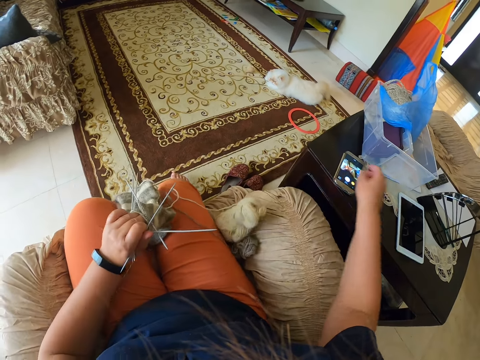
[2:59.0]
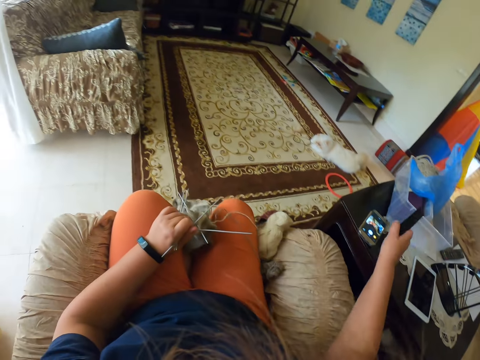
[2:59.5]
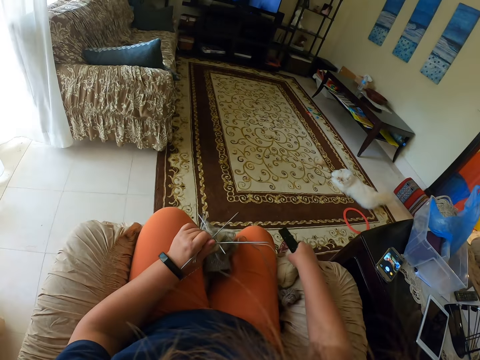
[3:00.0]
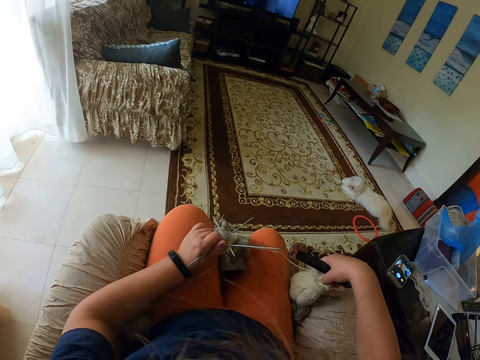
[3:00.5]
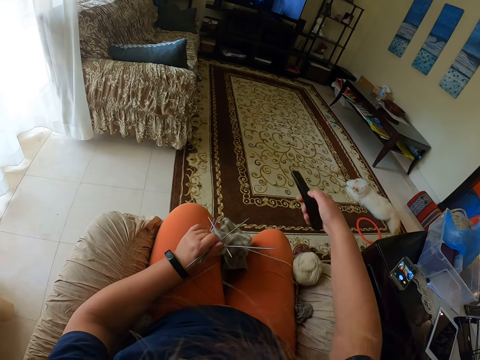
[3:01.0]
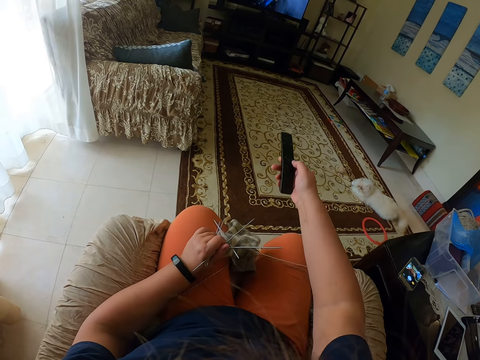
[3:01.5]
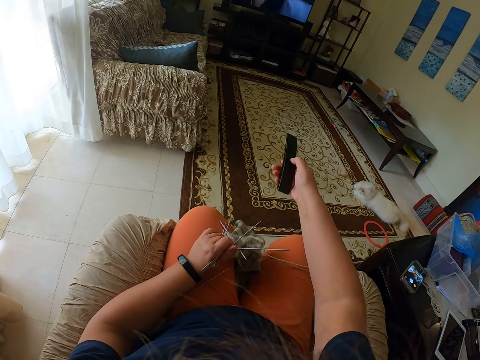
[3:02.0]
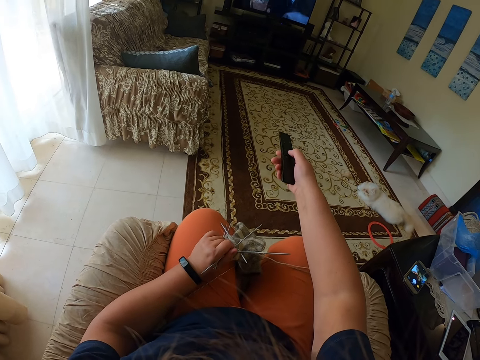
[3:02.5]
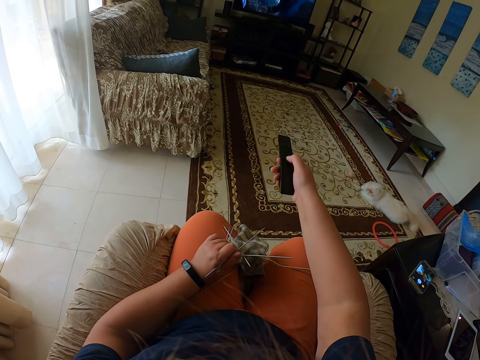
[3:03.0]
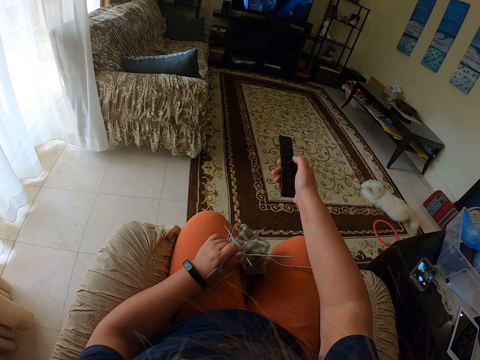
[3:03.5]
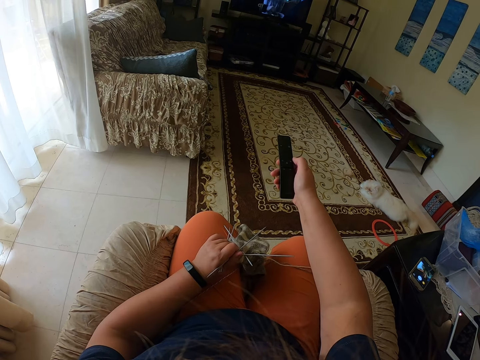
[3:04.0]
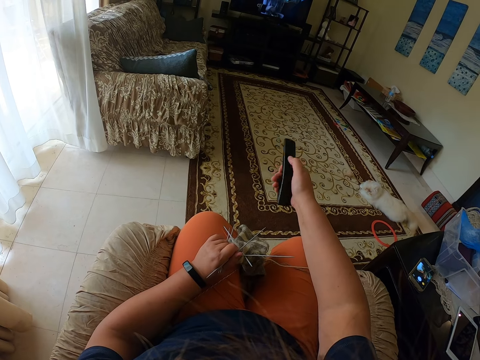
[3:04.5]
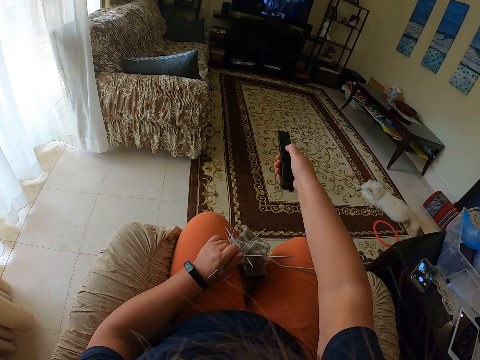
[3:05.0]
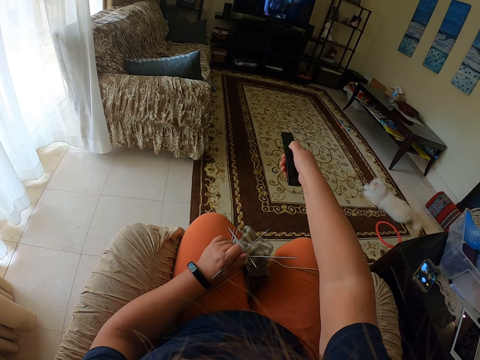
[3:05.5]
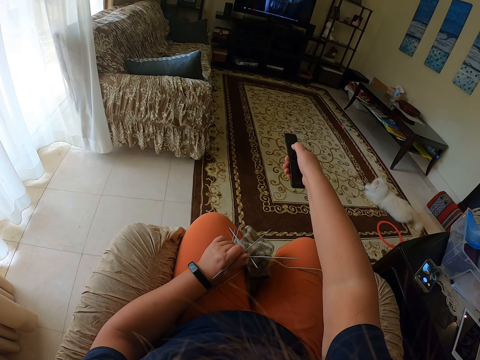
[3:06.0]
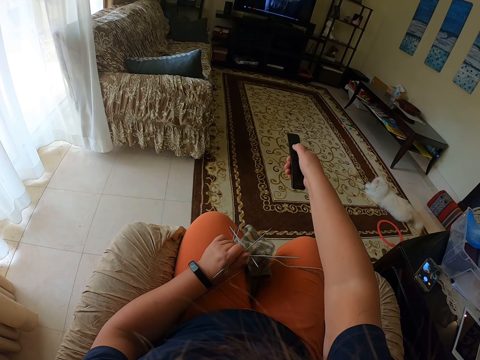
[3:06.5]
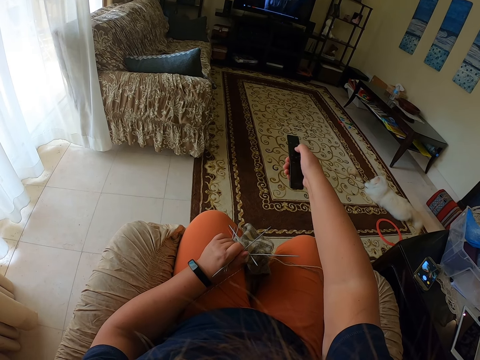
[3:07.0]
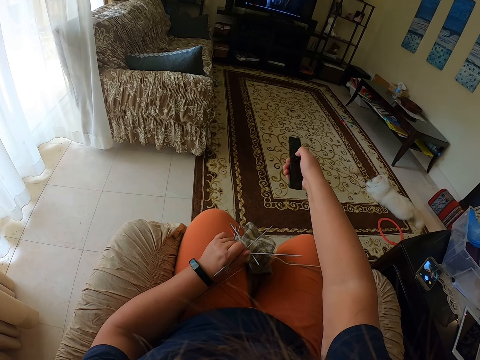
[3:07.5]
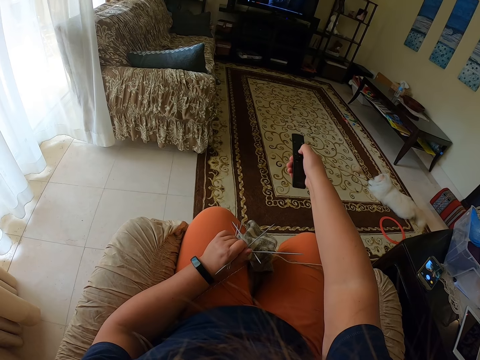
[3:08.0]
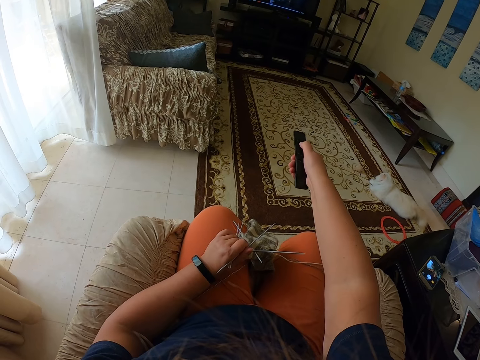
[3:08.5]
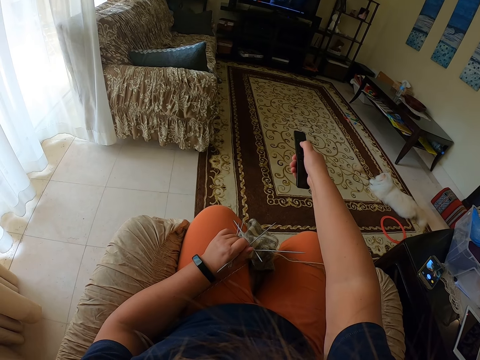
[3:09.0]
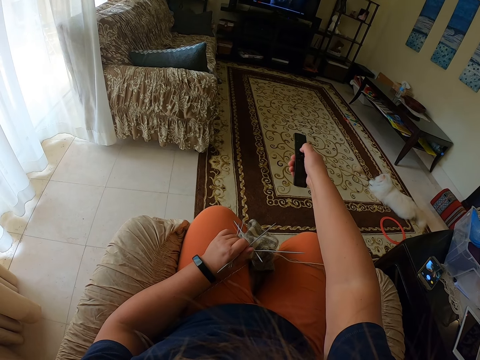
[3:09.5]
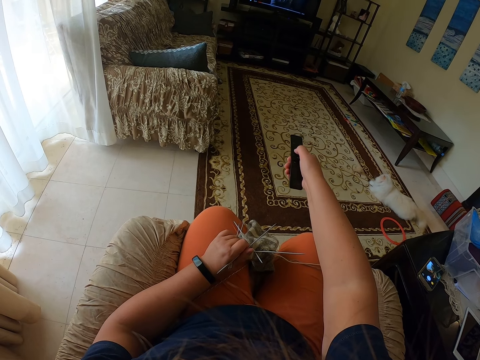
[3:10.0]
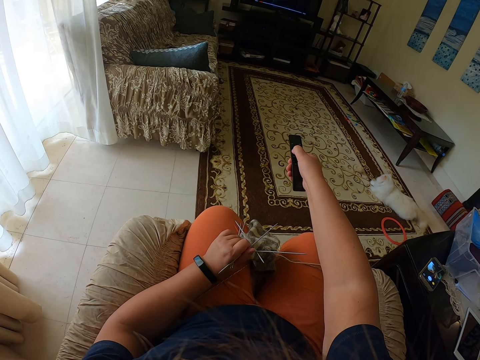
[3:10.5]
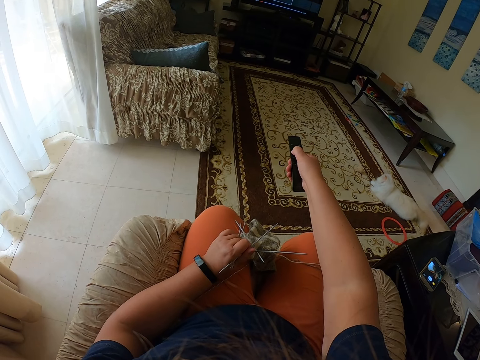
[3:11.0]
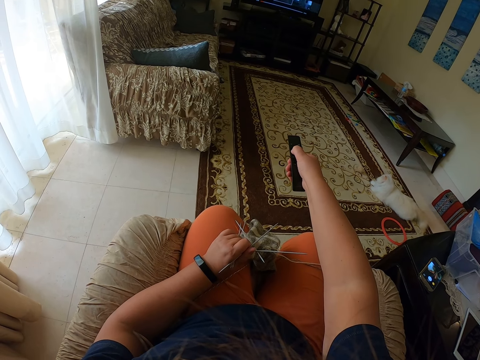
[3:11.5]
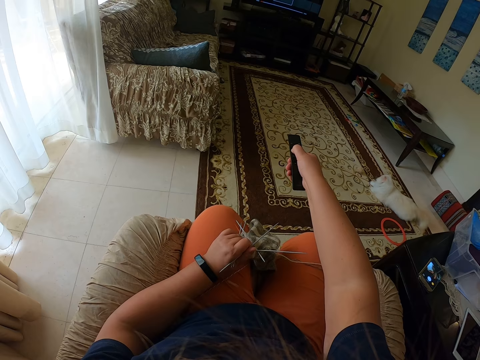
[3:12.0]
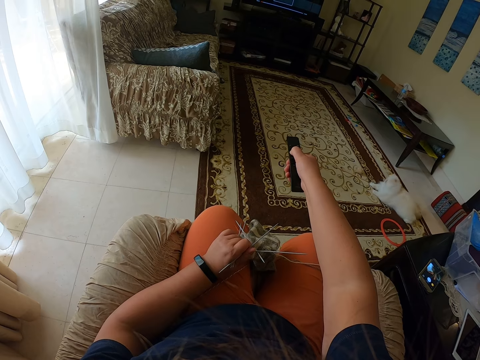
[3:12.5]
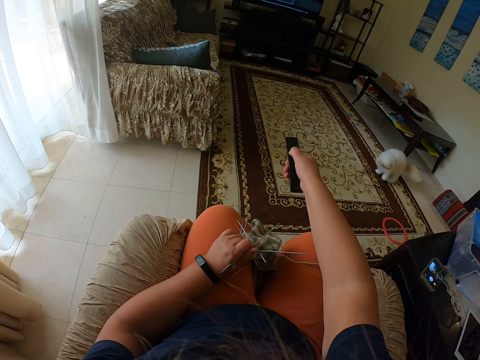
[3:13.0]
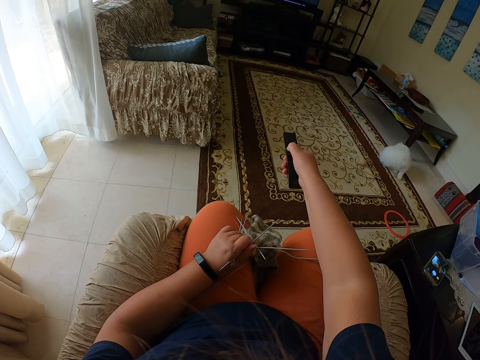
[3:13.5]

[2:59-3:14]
The camera wearer moves a thread ball. They touch the thread. They pick up the remote control on the table. They move the thread ball. They change a channel on the TV.

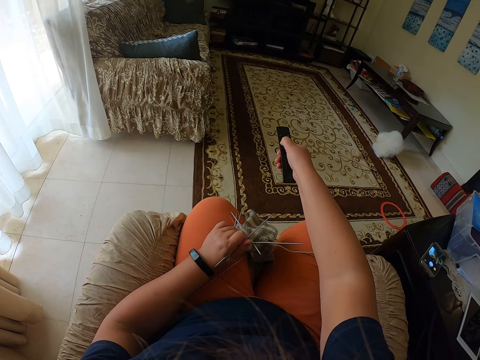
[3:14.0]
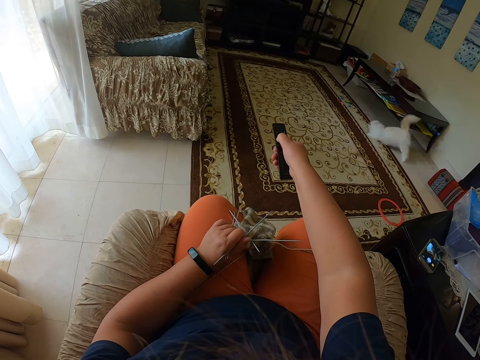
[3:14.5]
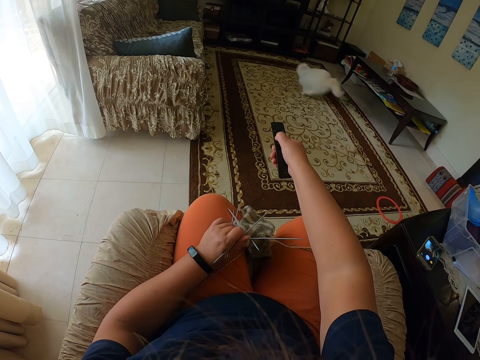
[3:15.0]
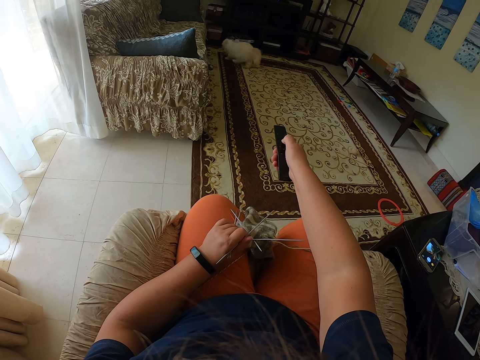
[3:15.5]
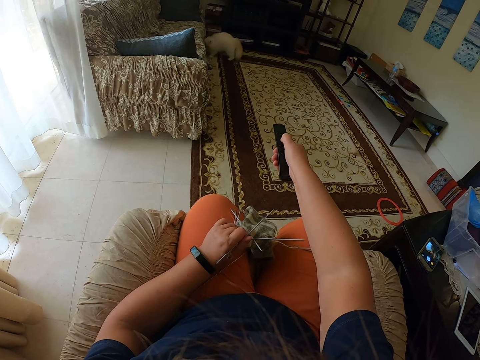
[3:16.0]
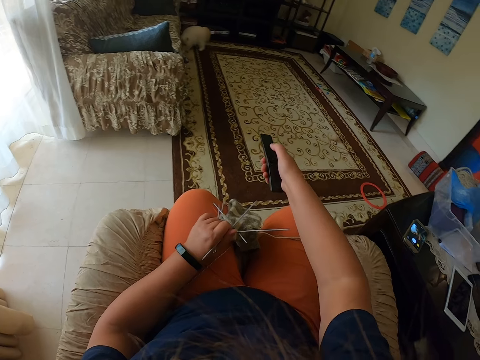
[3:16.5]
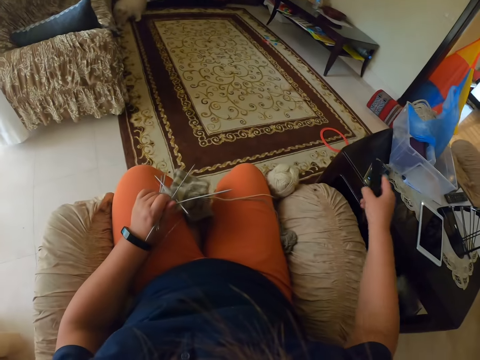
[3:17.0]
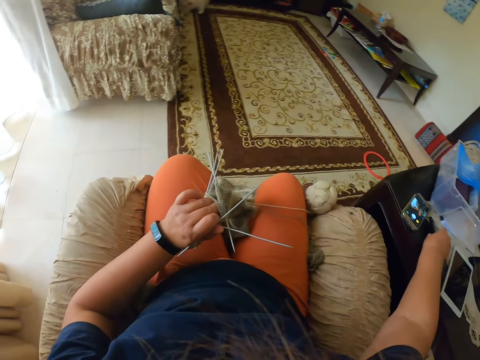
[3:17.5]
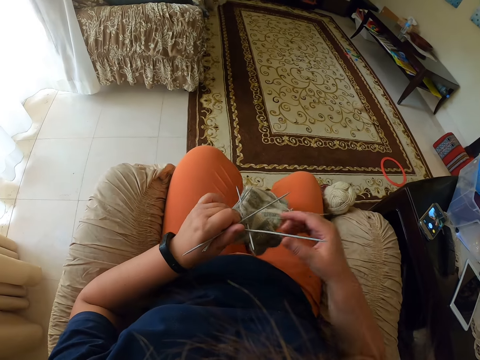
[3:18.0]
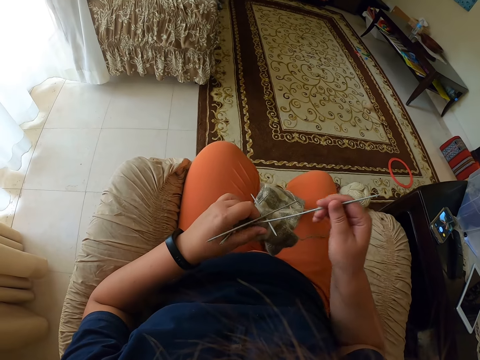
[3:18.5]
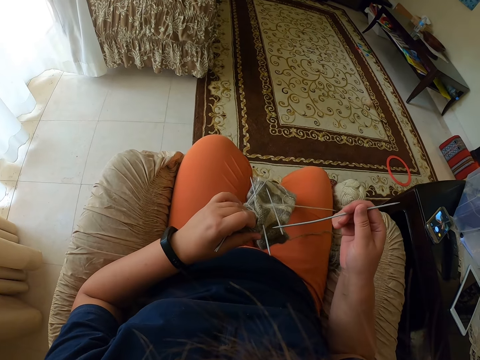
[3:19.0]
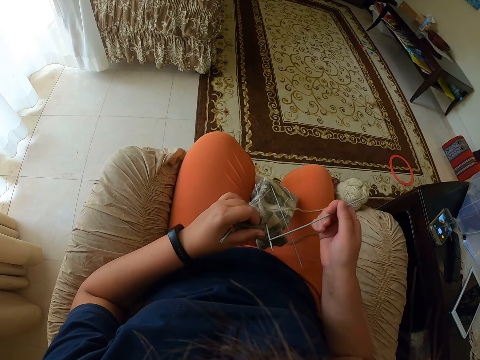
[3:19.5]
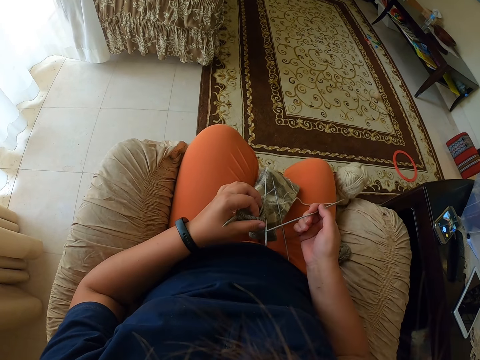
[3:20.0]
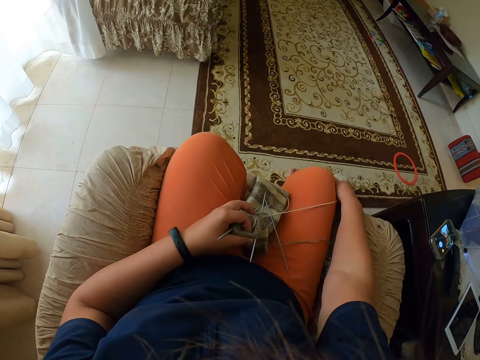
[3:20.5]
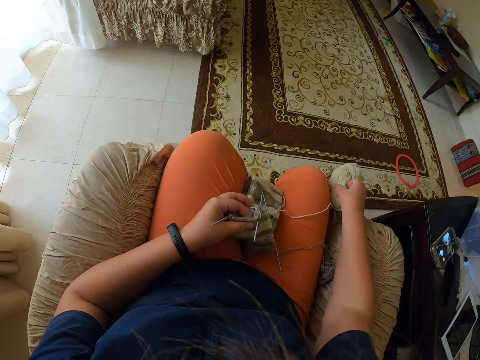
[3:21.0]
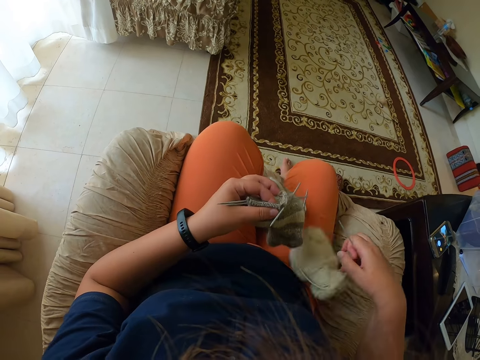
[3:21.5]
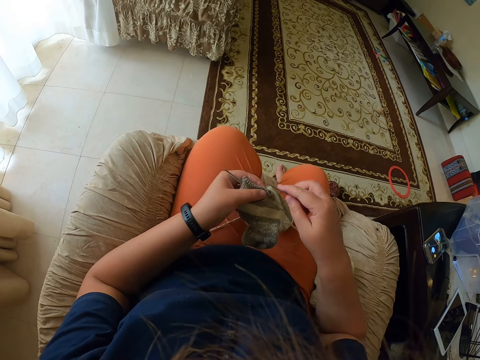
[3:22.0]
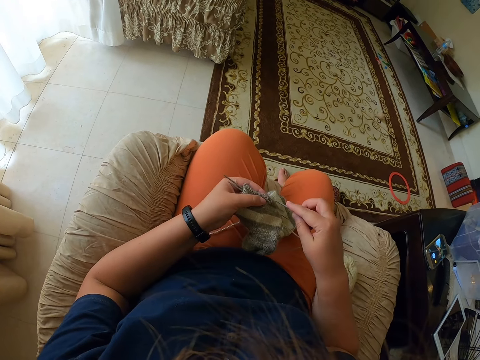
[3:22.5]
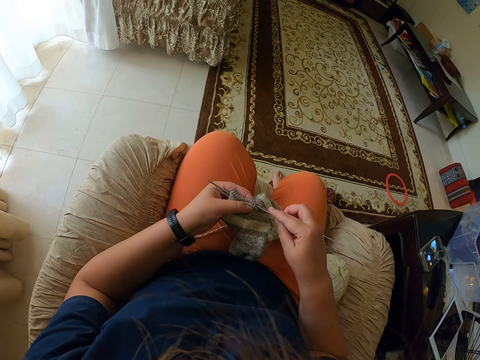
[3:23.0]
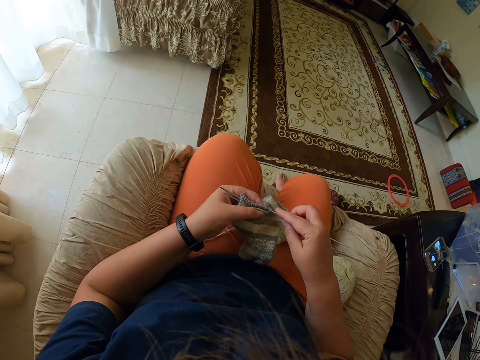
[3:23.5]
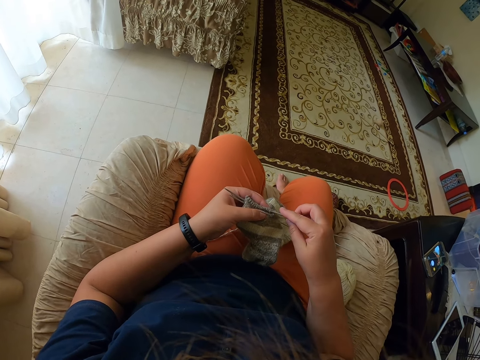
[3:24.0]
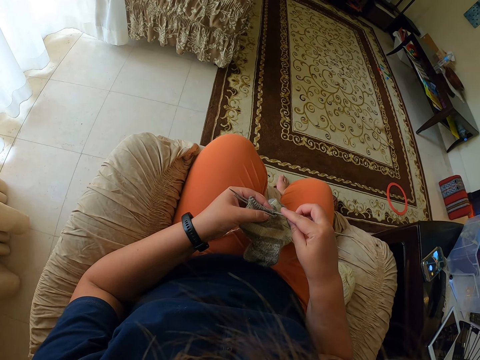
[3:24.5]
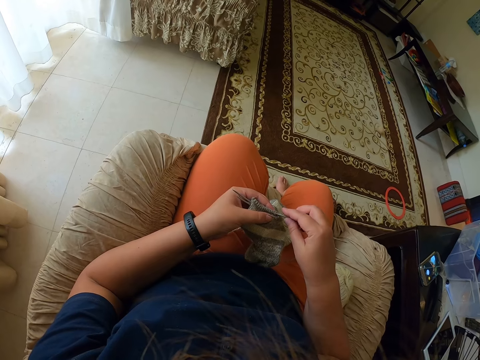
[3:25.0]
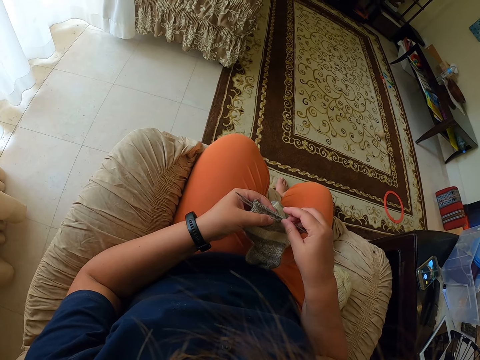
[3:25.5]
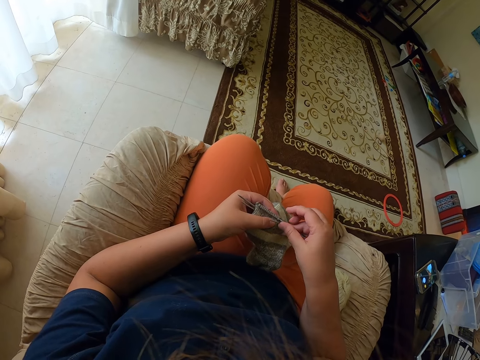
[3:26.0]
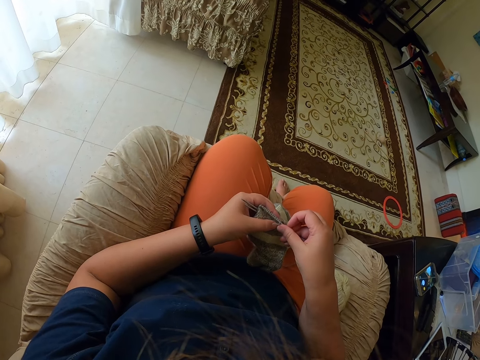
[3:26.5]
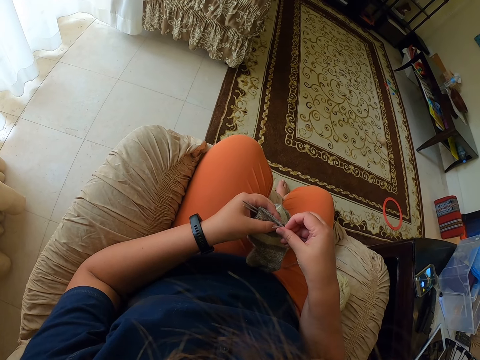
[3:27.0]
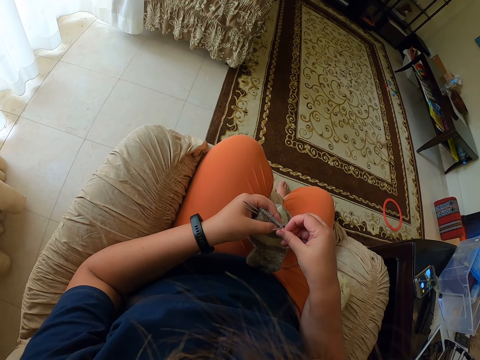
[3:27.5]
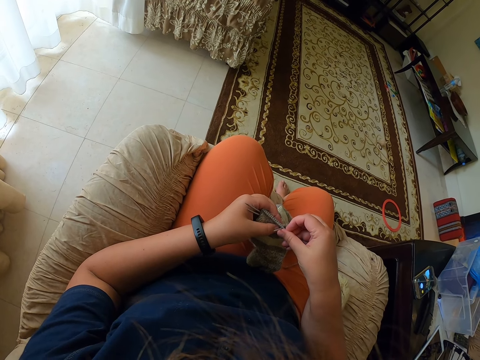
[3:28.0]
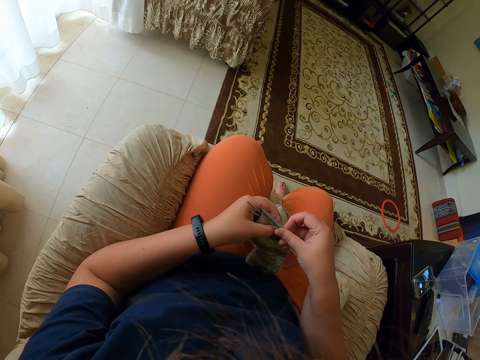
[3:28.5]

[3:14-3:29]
The camera wearer presses on the remote. They return the remote control on the table. They touch the thread. They put the thread ball on the seat.
